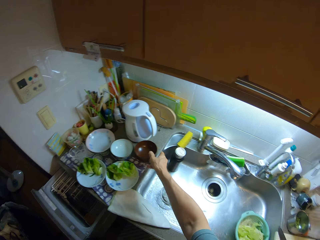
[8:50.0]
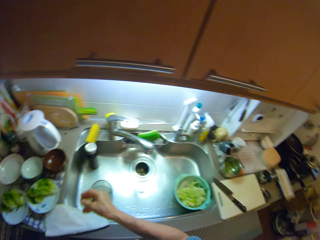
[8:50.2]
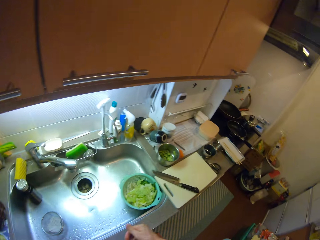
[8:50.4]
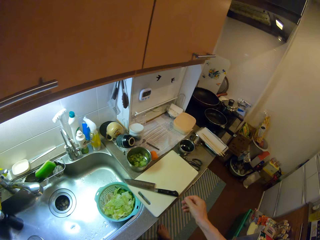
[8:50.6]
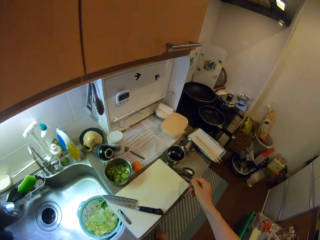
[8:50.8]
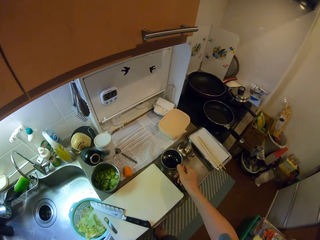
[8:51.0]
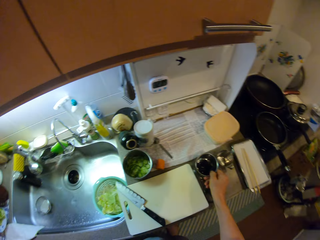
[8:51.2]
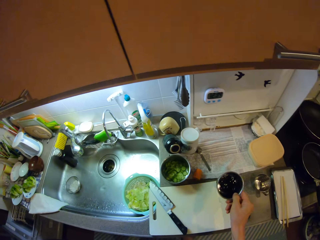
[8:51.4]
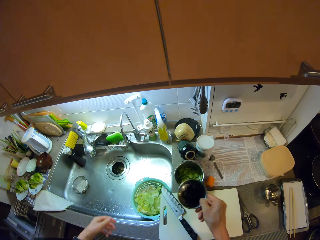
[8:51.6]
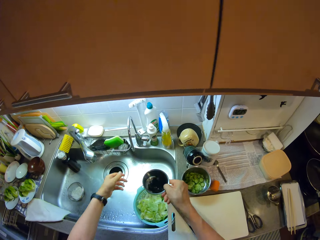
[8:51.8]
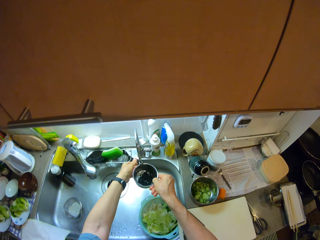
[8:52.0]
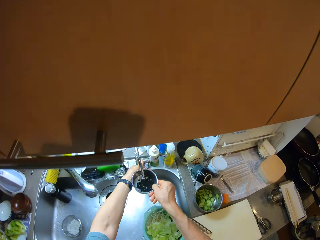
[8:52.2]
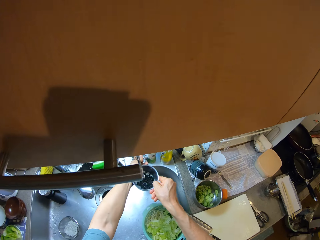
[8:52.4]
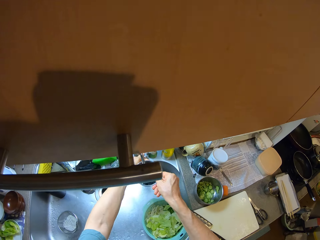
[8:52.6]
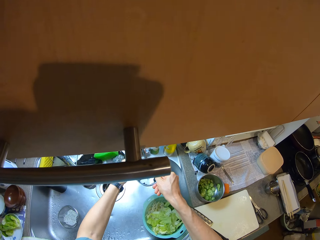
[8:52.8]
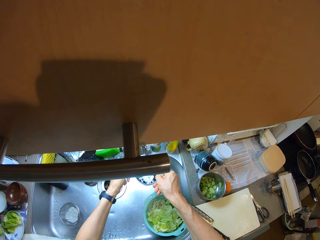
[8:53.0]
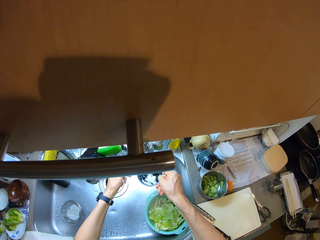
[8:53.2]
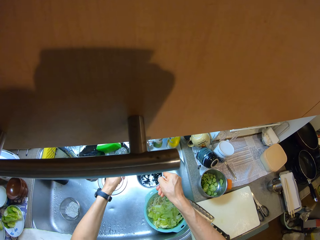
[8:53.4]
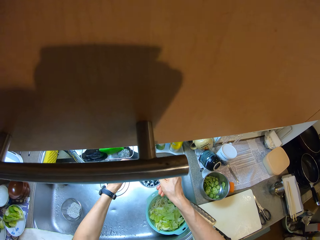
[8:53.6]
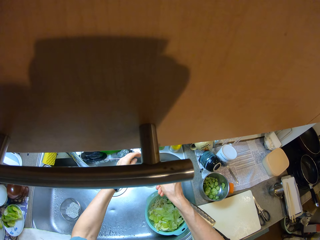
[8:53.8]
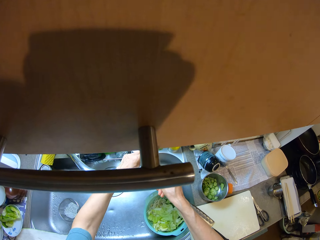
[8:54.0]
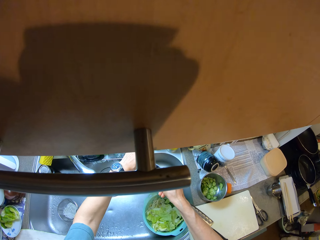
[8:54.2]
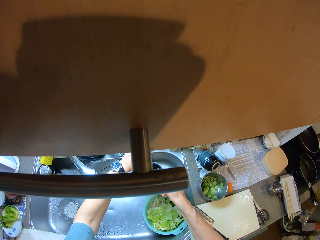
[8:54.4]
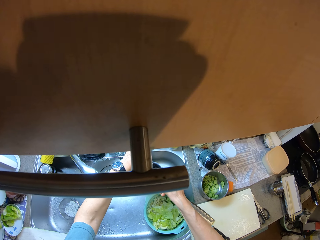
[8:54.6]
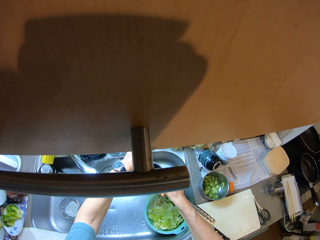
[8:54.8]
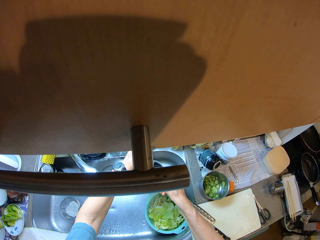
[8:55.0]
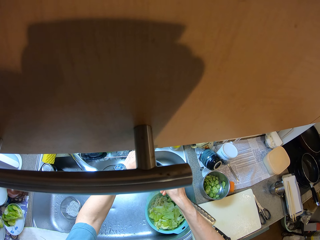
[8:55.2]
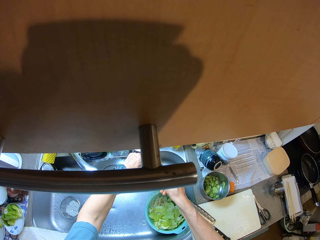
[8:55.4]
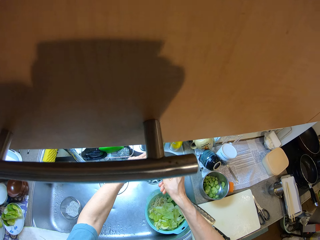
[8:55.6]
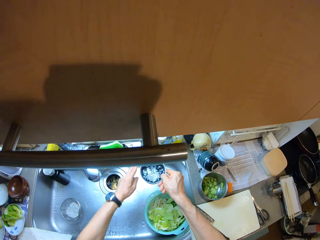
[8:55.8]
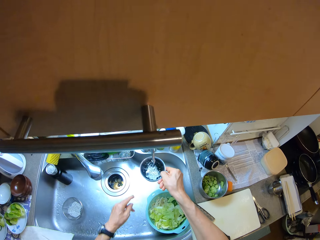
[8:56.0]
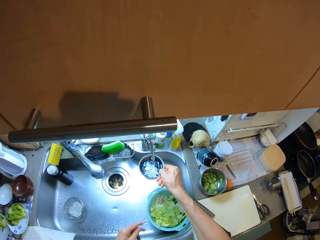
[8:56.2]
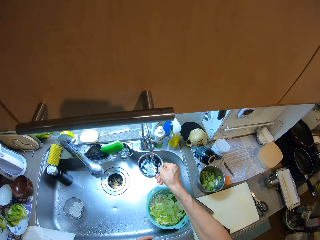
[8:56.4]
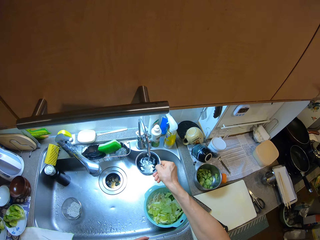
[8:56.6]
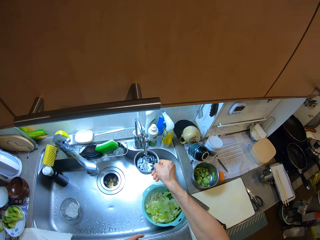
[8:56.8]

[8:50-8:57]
The camera wearer drops the other bowl on the counter. He picks the other bowl from the counter with his right hand. He opens the tap with his left hand. He fetches water into the bowl. He closes the tap with his left hand.

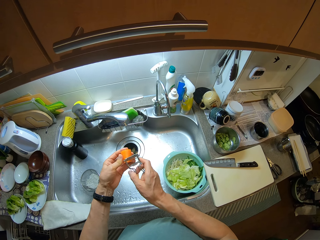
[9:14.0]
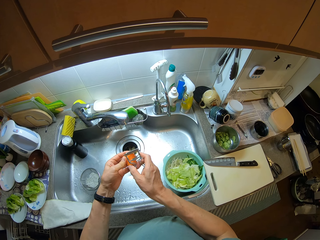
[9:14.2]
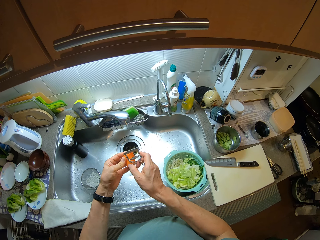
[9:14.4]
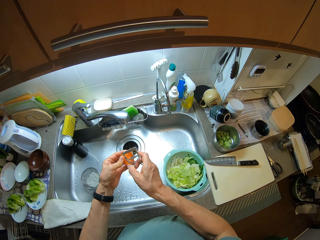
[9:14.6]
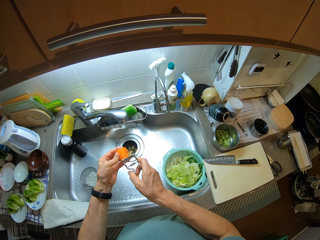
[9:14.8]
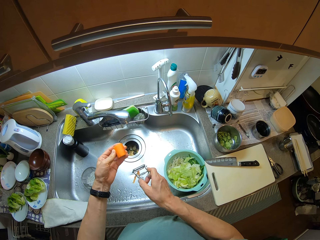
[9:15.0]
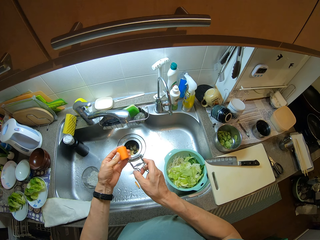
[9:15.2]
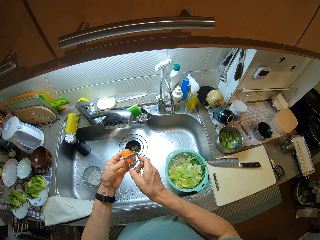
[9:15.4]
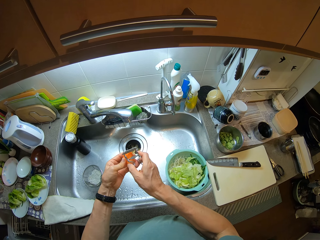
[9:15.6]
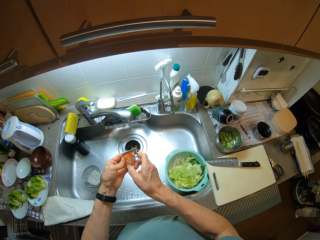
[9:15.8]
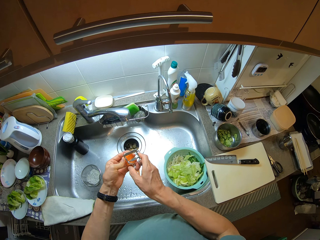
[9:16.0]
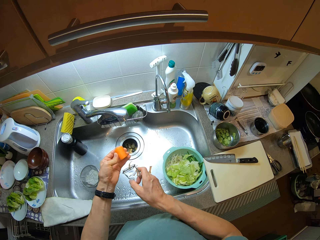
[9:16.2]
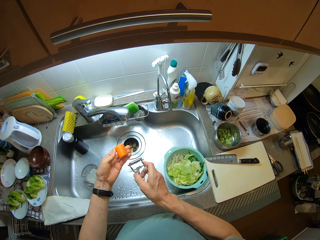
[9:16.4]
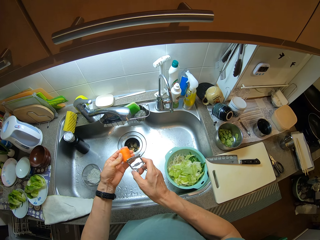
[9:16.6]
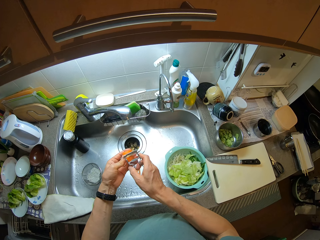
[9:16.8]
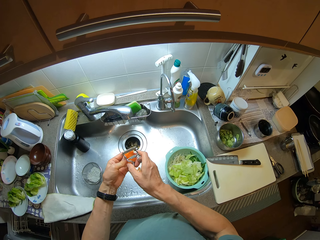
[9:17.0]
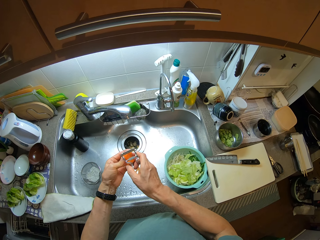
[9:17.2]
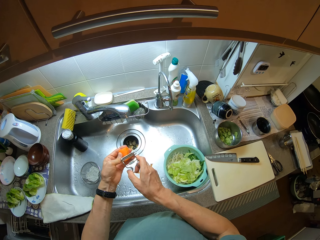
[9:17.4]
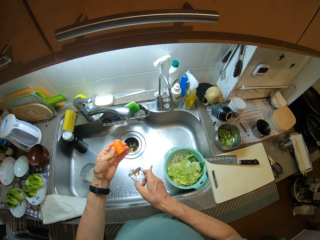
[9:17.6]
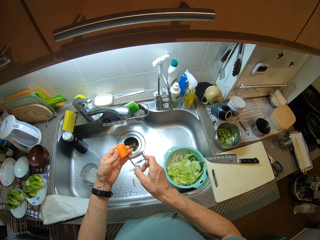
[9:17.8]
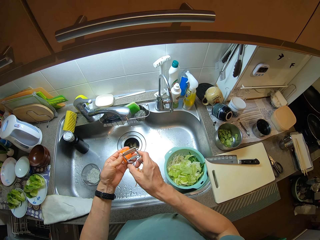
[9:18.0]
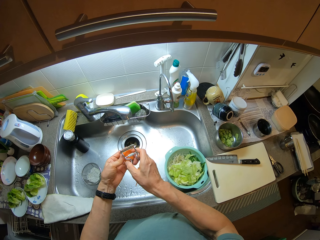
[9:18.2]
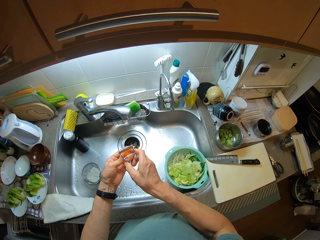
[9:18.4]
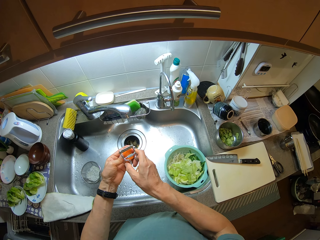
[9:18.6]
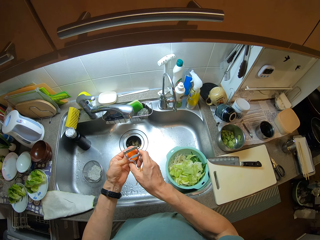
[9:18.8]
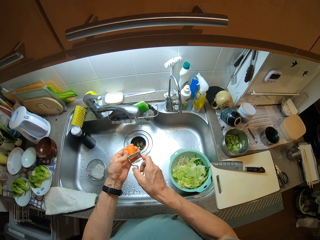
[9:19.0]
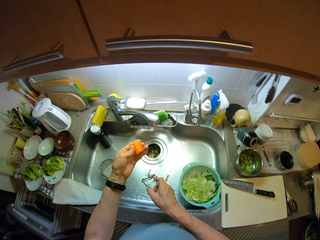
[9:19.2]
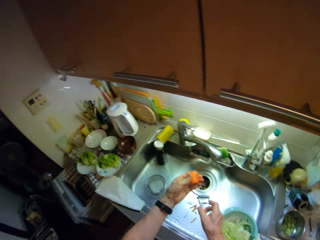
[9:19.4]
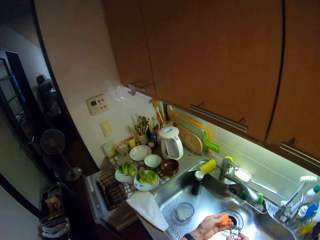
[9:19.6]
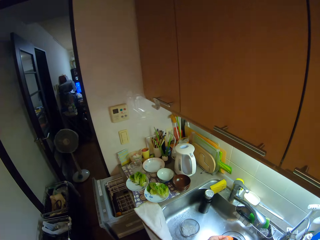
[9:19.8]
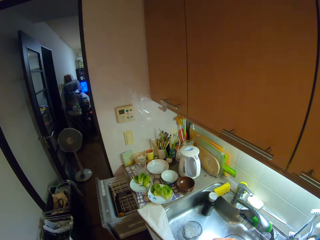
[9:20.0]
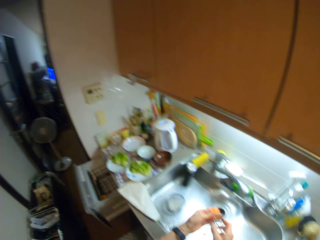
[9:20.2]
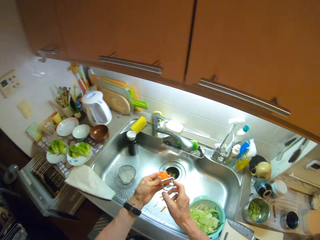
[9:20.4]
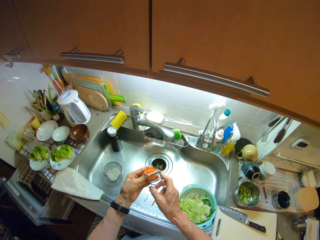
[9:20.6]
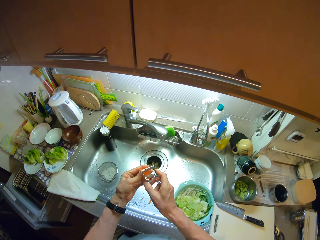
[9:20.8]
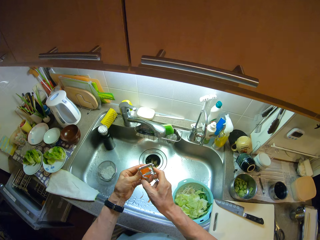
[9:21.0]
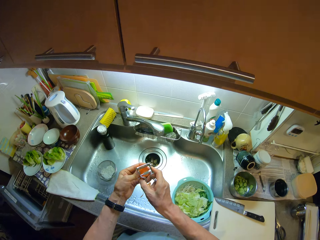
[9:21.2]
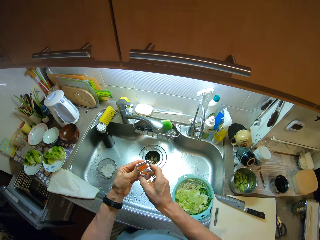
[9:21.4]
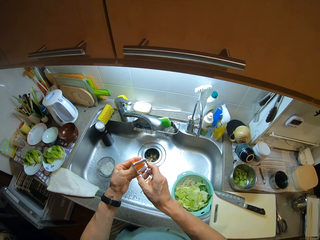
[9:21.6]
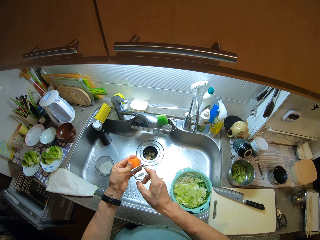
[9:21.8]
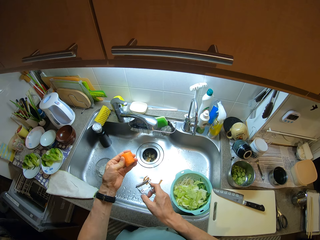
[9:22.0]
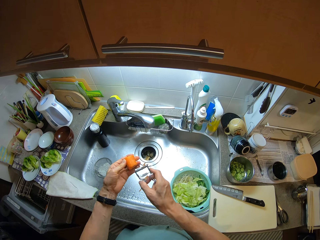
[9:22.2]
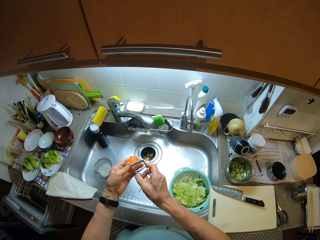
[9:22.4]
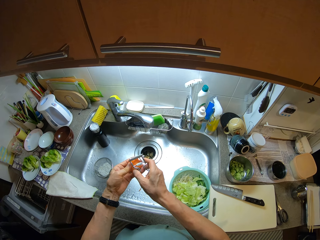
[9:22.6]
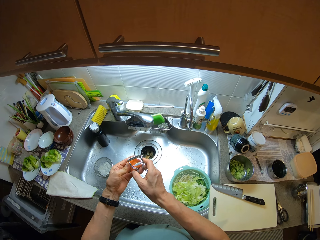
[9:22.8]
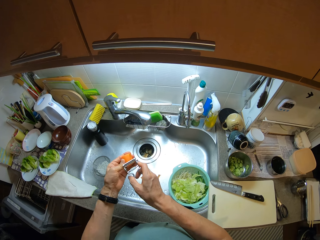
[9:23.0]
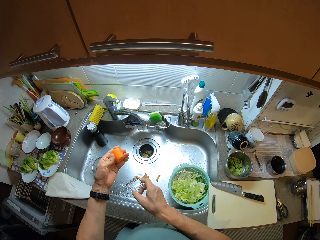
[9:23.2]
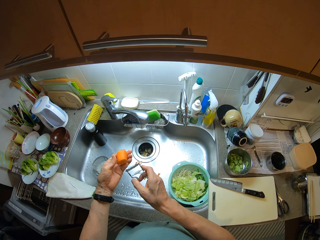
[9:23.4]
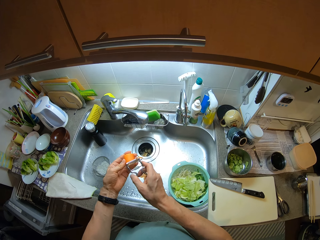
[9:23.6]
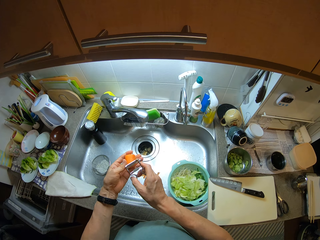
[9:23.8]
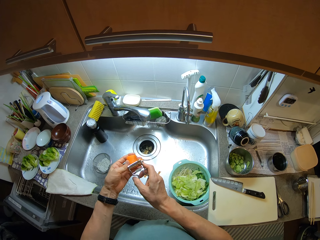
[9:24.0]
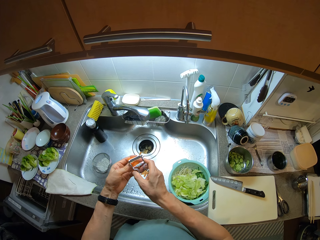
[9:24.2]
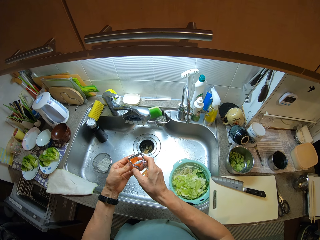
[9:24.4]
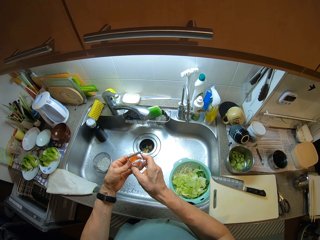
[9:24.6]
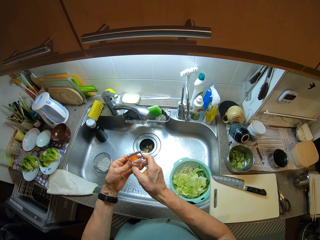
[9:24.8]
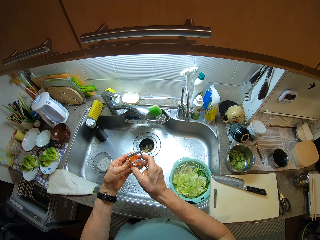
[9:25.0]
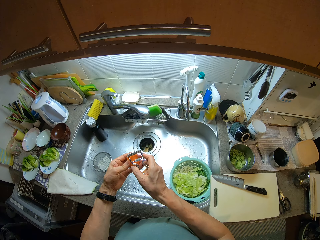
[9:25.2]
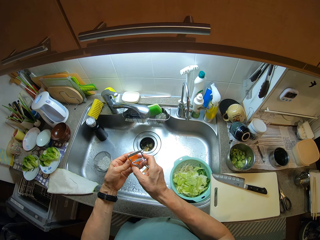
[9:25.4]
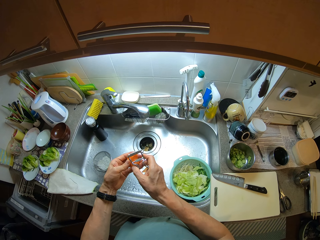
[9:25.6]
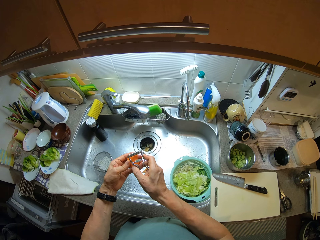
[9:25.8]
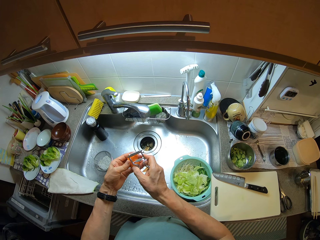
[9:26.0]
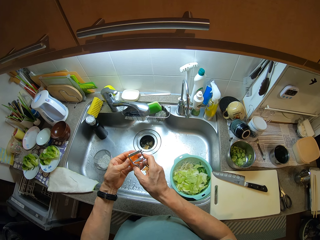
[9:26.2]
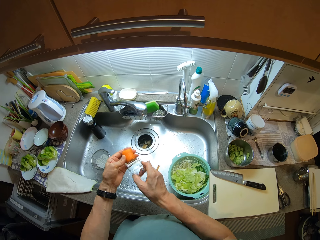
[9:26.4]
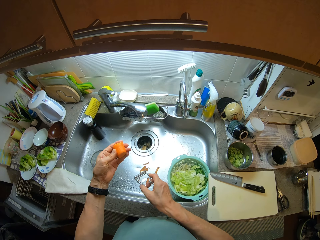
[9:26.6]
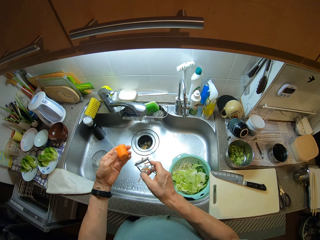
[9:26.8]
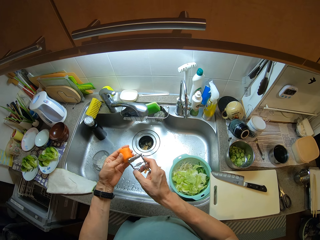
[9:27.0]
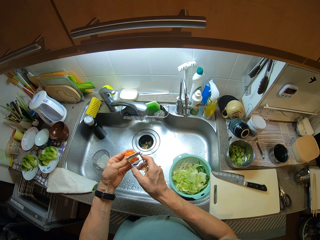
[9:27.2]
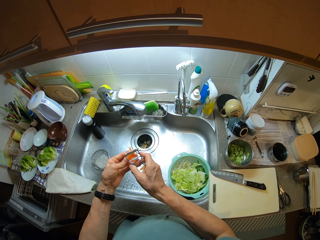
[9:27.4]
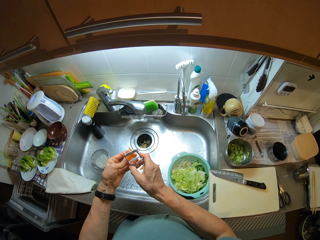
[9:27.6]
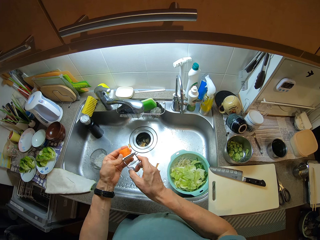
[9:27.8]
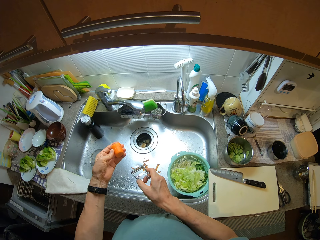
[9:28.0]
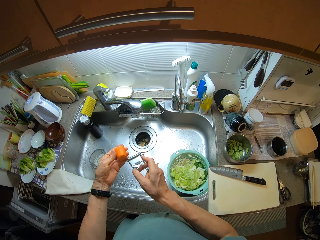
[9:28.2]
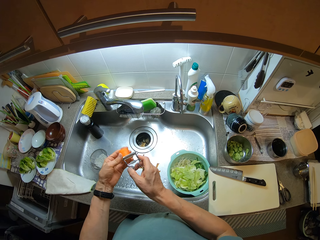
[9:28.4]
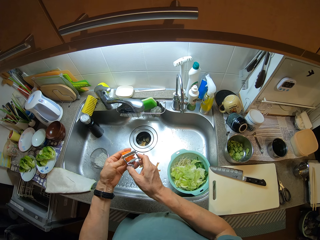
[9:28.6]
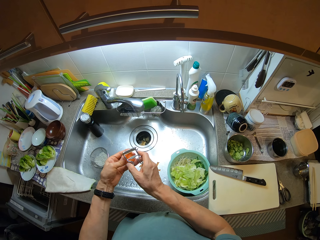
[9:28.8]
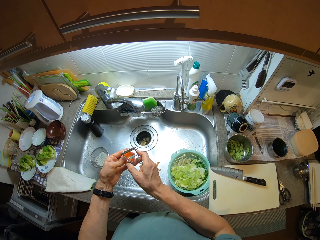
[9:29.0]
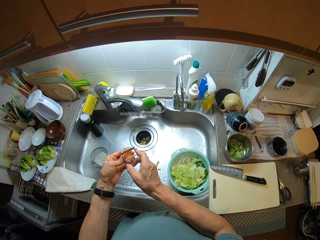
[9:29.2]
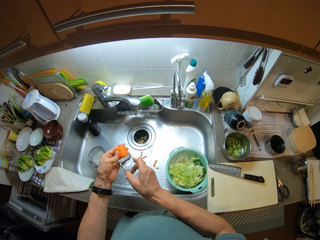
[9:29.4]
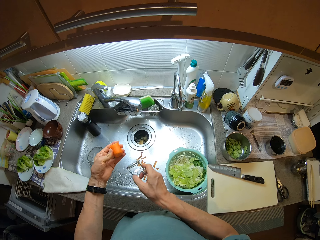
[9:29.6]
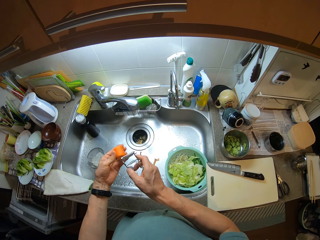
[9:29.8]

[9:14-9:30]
The camera wearer peels the carrot with the peeler.
